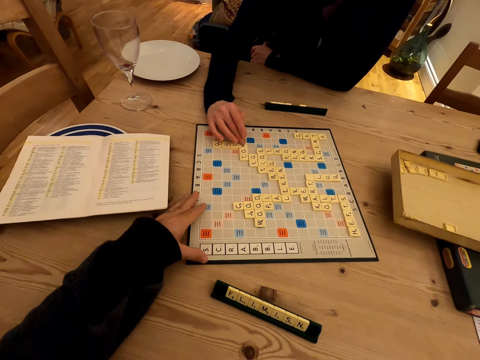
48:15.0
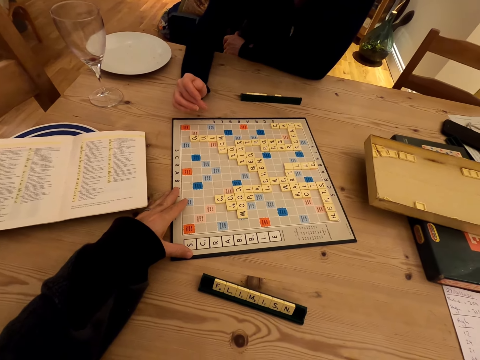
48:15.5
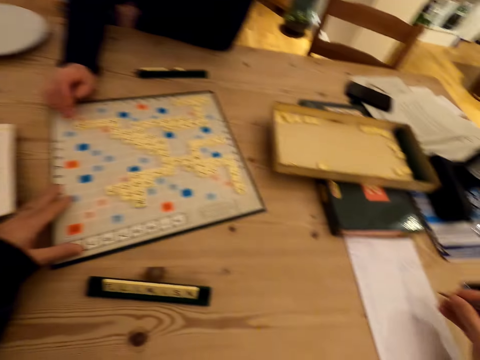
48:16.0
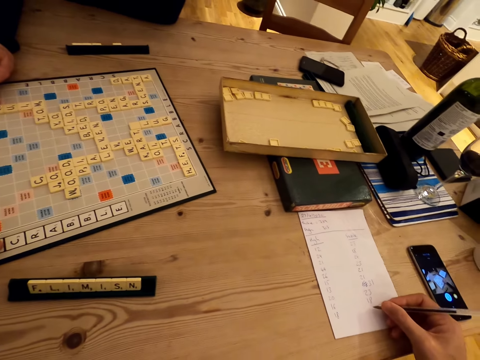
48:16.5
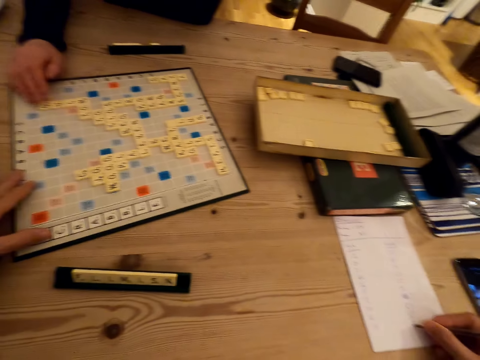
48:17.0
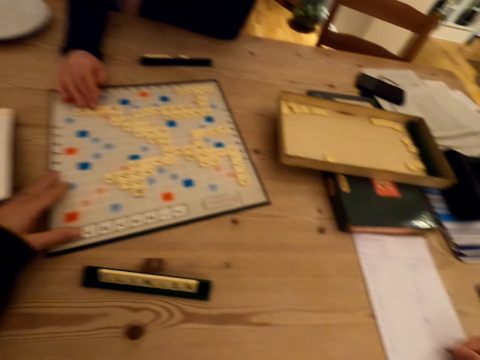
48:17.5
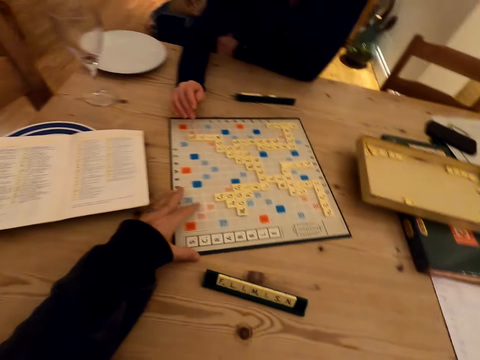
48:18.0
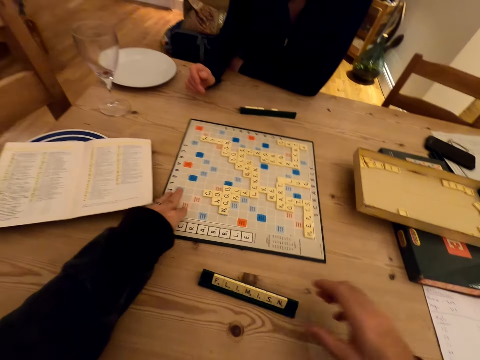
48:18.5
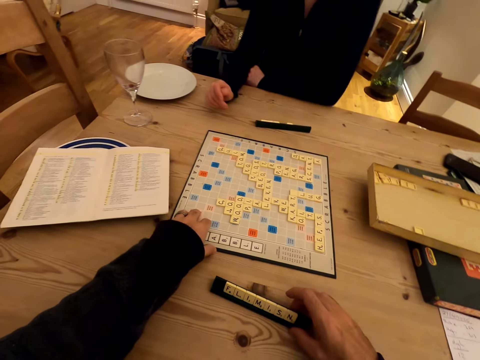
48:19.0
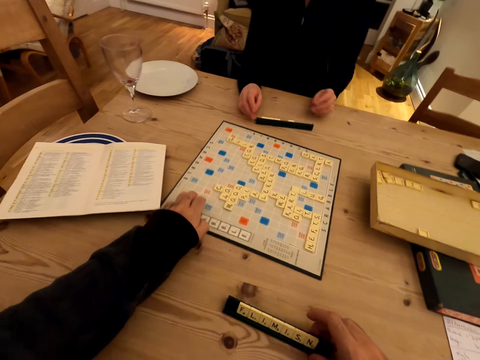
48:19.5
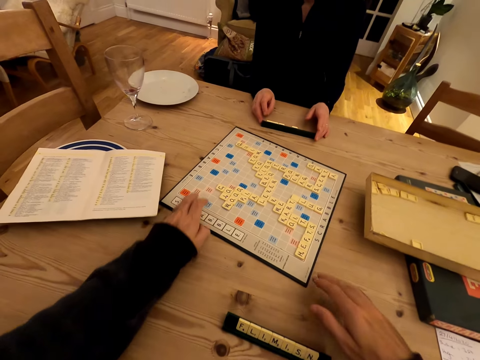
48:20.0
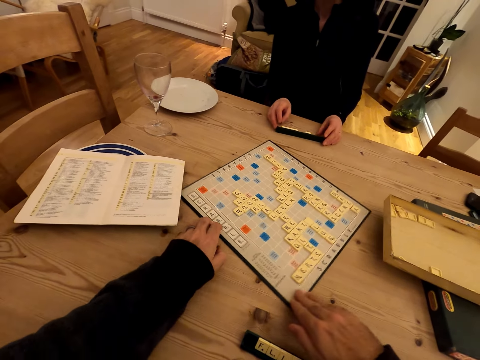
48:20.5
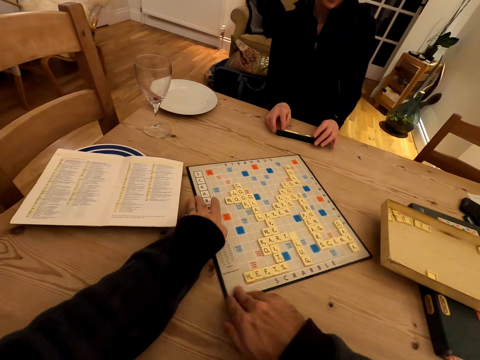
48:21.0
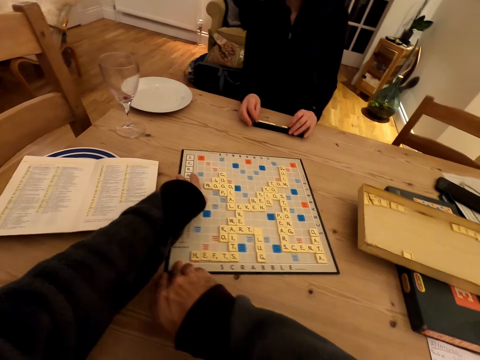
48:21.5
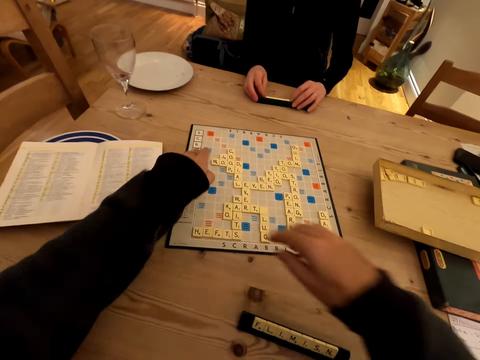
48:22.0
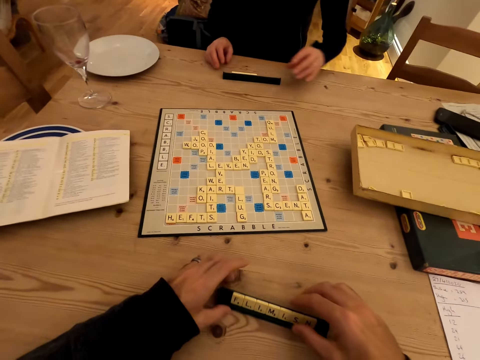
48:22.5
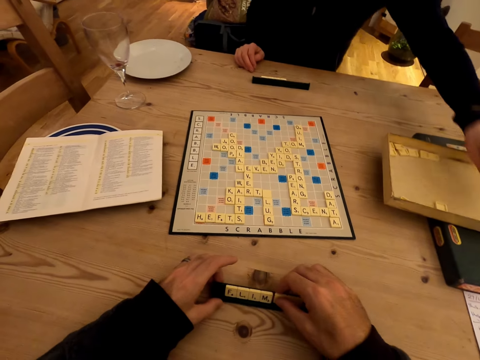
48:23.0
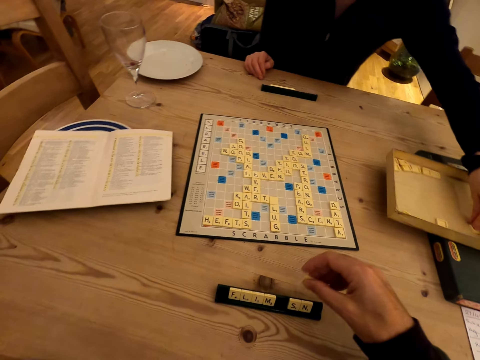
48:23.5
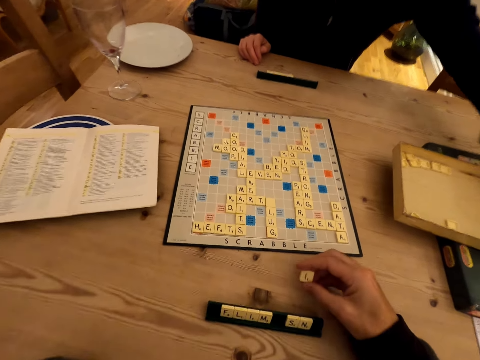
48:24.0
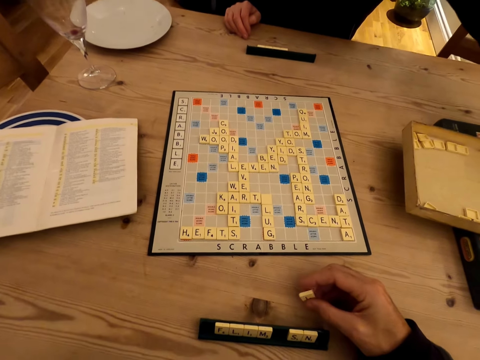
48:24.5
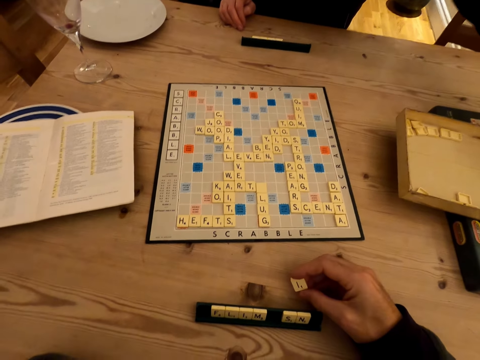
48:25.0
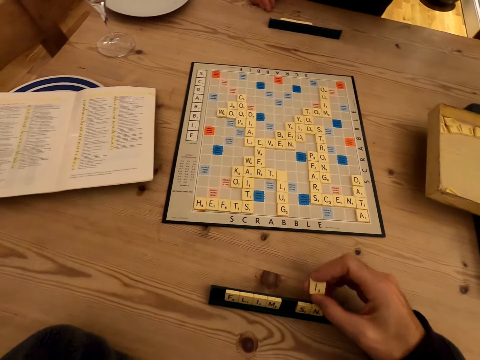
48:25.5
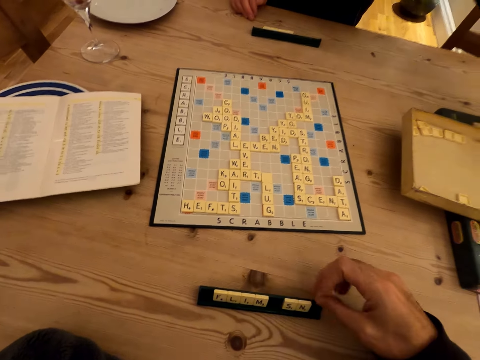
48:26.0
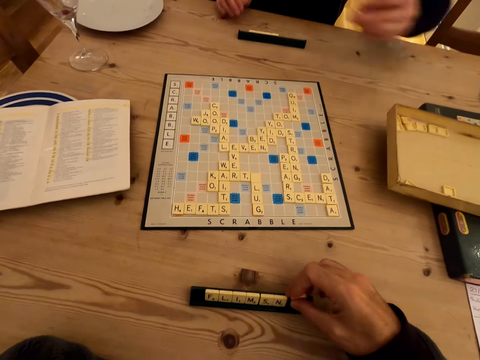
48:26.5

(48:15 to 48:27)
Someone touches the draft. The camera wearer writes on the paper. He rotates the scrabble board. A woman moves the scrabble rack. The camera wearer picks a letter from the scrabble rack. He checks the letter in his hand.

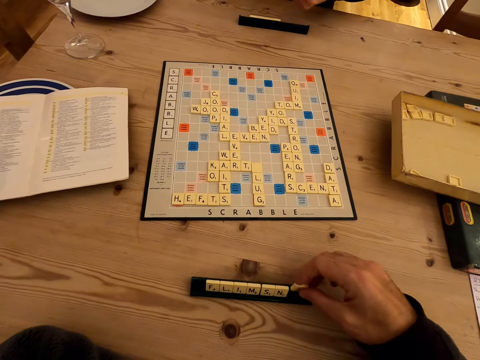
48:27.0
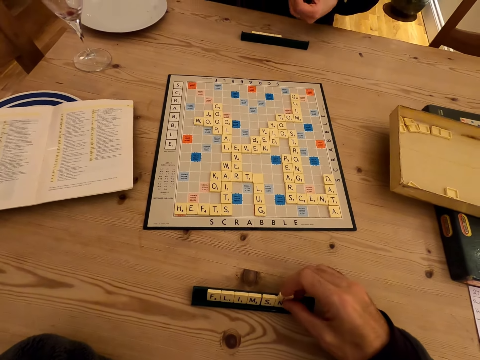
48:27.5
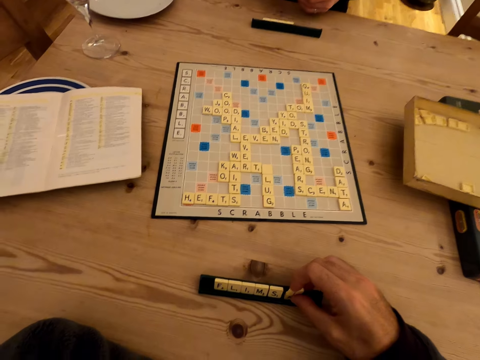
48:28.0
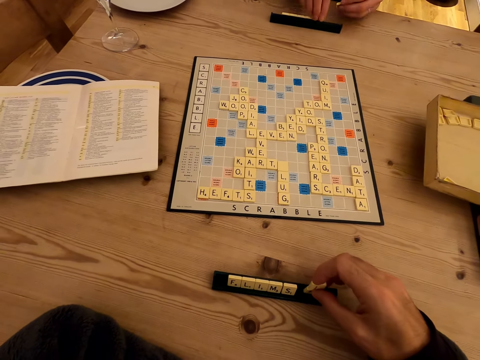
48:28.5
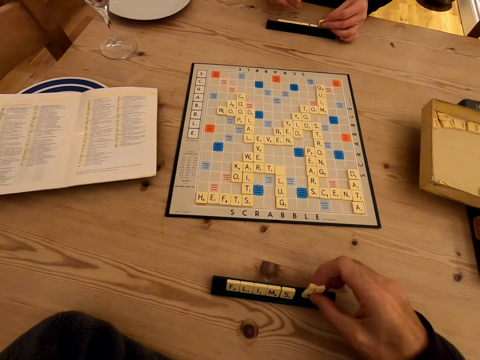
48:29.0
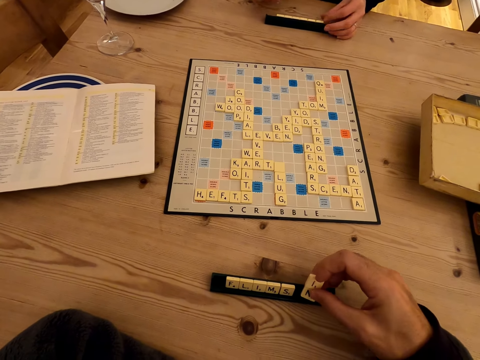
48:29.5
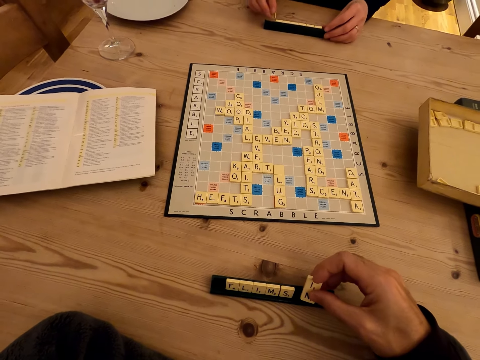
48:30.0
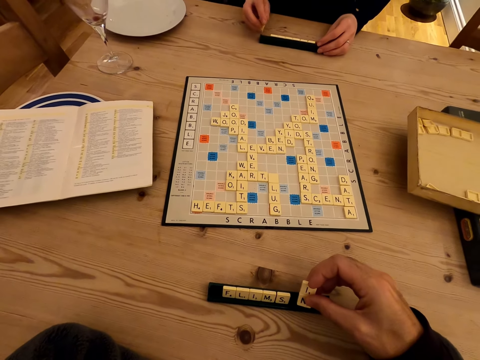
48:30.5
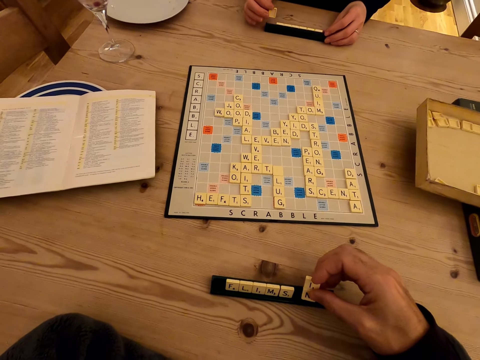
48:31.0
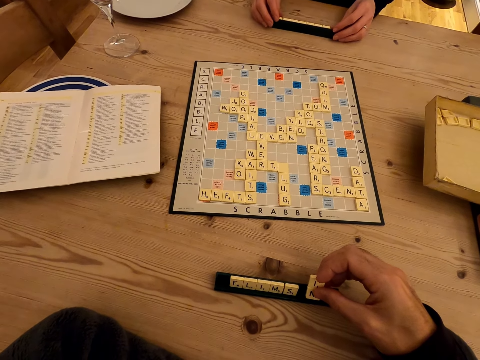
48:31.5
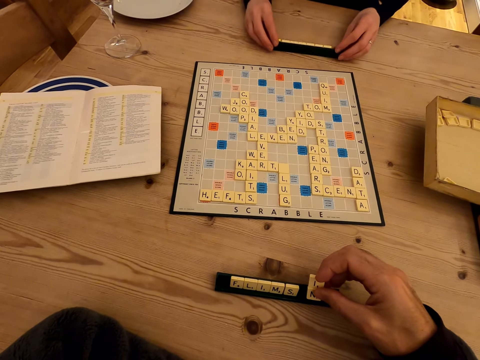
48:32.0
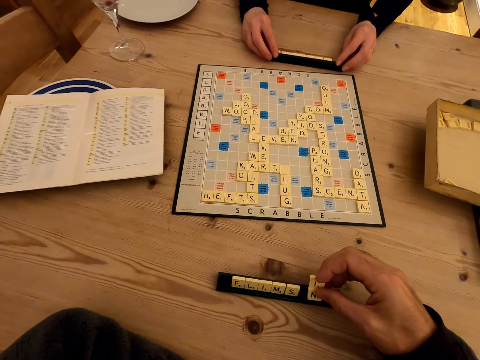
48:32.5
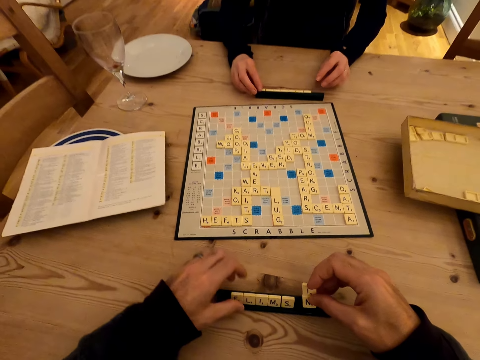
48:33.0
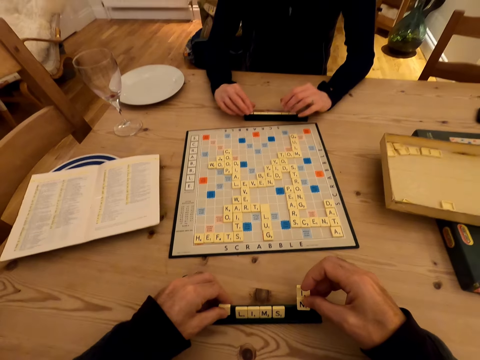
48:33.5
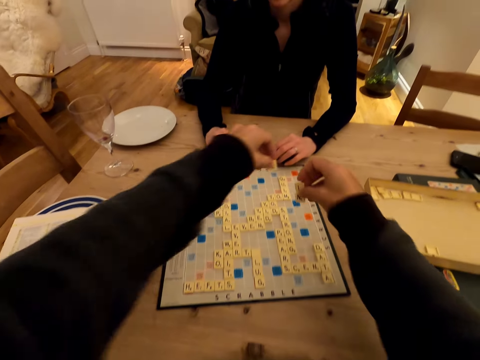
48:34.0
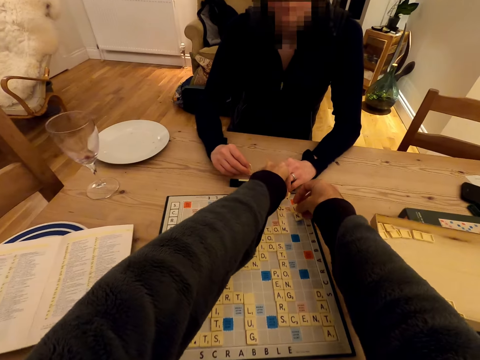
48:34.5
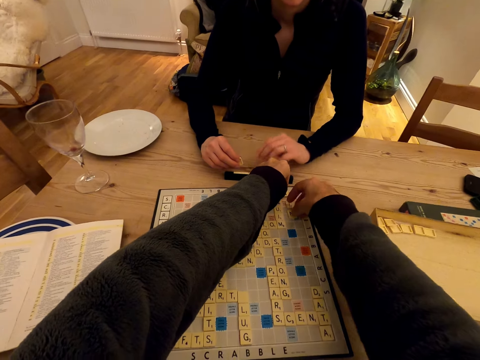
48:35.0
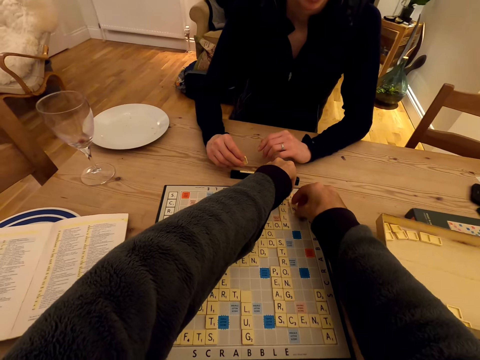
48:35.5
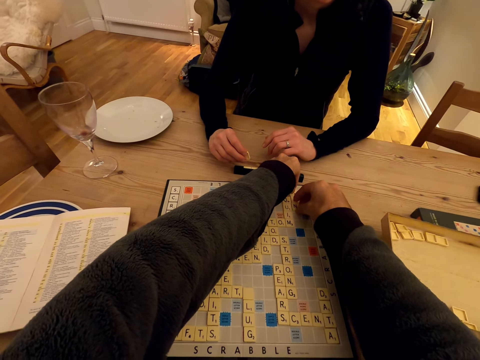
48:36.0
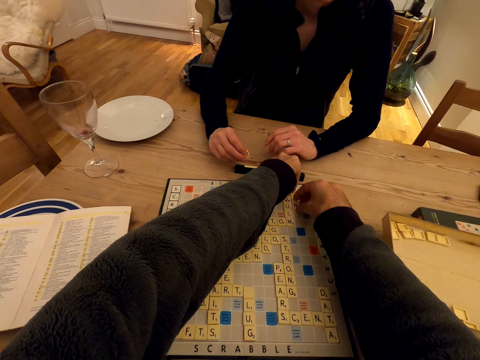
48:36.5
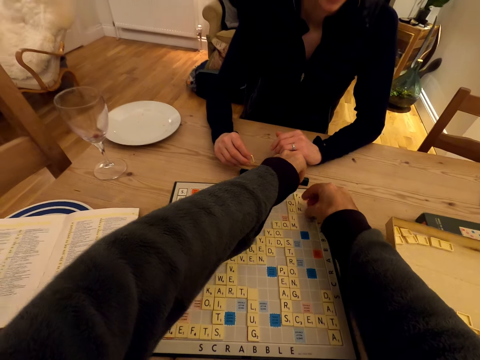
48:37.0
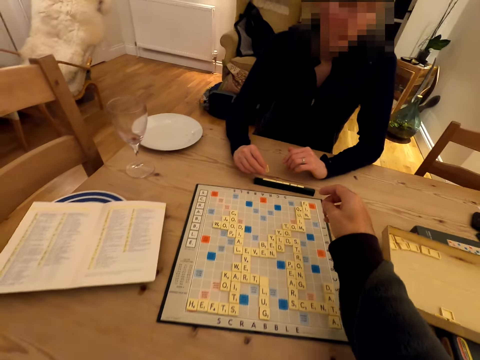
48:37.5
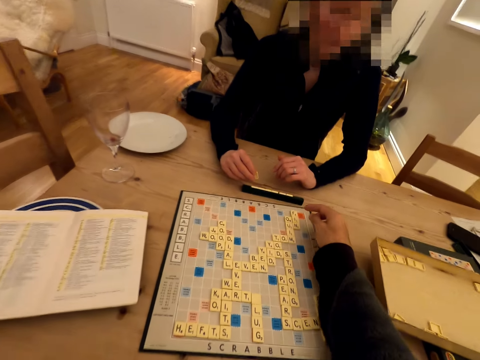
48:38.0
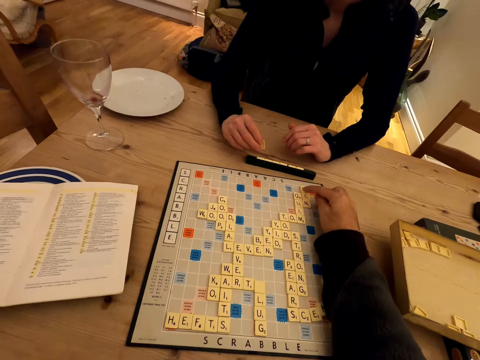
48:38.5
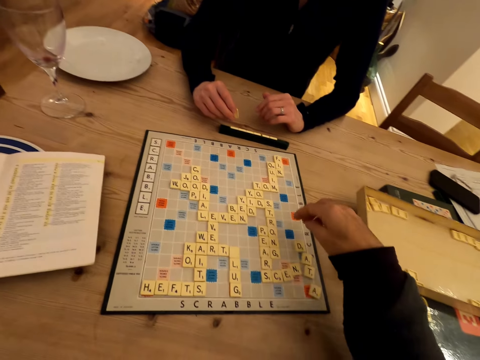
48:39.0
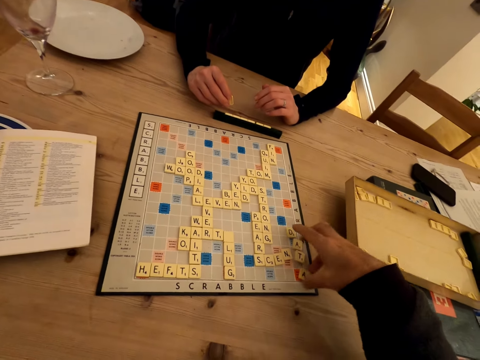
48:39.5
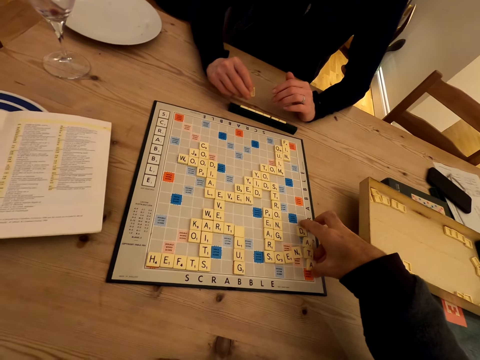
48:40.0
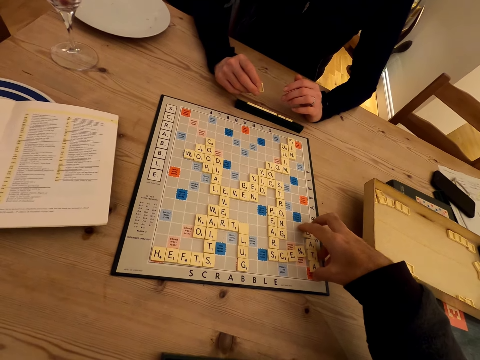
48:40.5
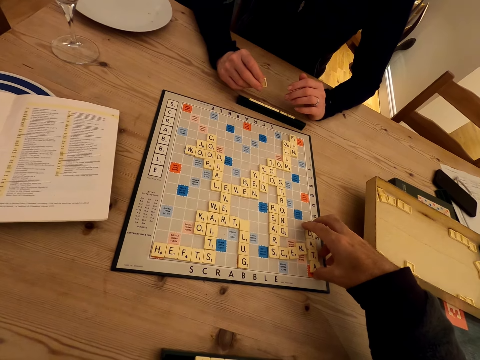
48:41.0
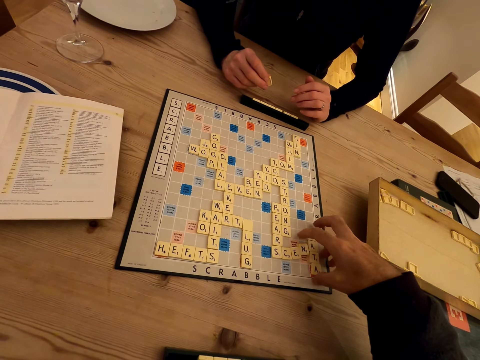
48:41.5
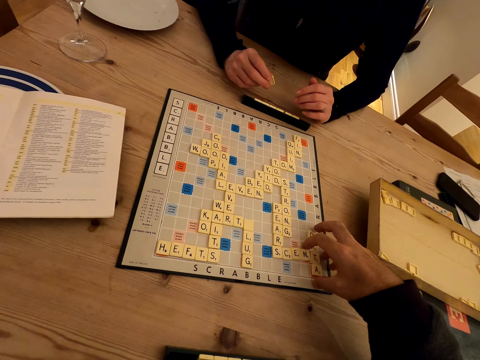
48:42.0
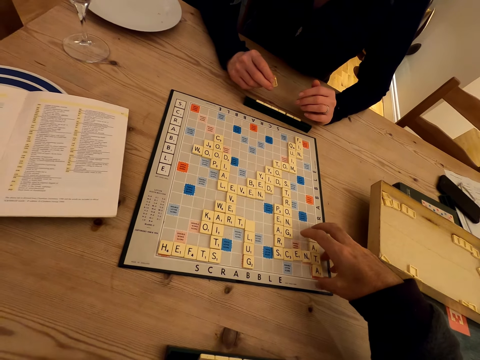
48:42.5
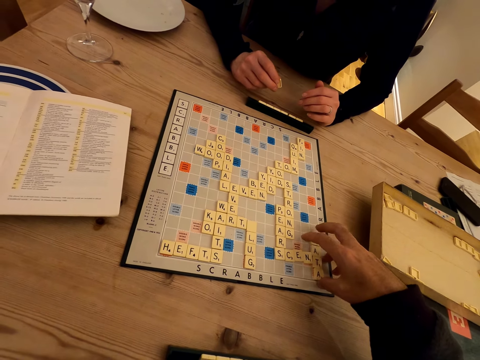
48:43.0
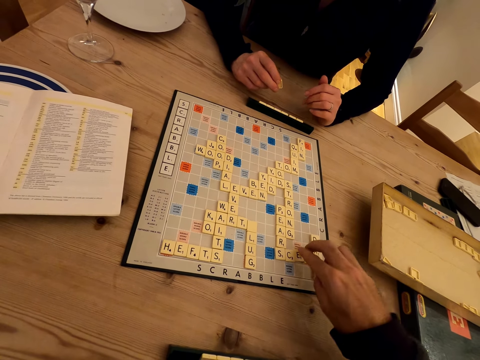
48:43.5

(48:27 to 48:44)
The camera wearer picks a letter from the scrabble rack. He checks the letter in his hand. A woman moves the scrabble rack. The camera wearer puts letters on the scrabble board. He makes the words. He adjusts letters on the scrabble board.
